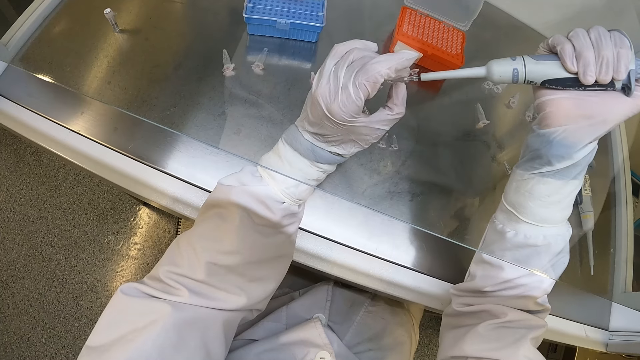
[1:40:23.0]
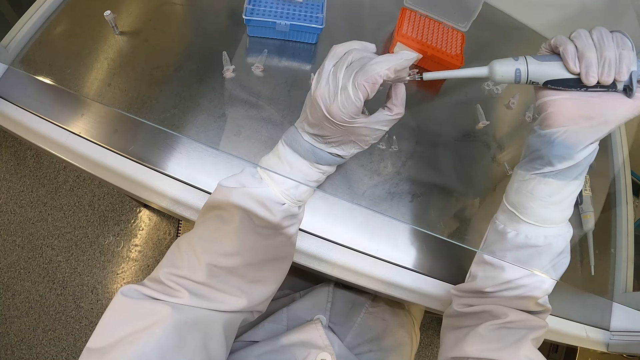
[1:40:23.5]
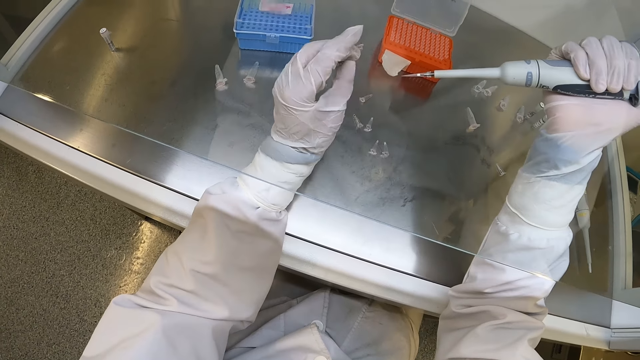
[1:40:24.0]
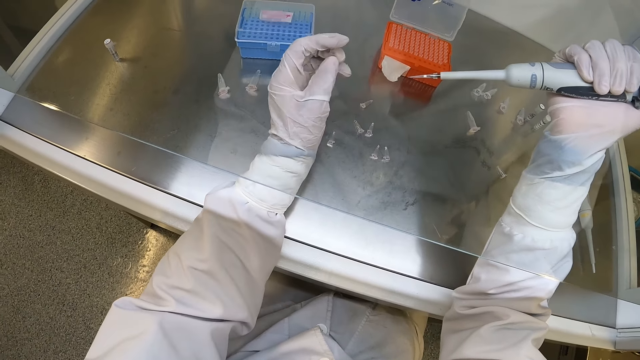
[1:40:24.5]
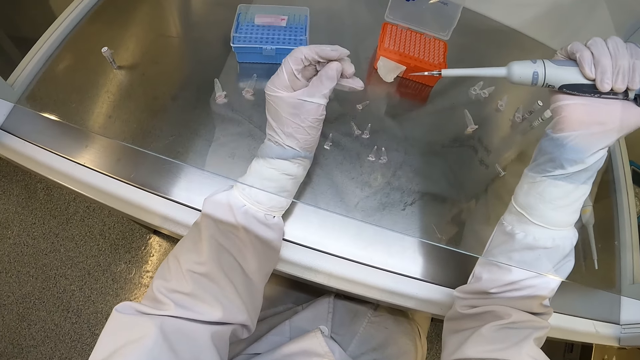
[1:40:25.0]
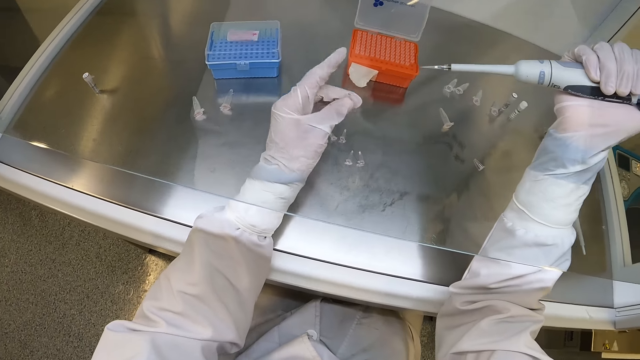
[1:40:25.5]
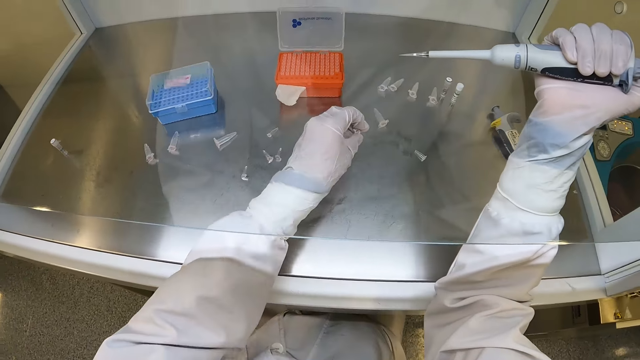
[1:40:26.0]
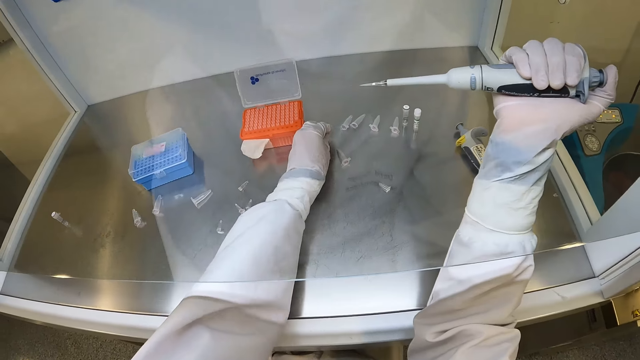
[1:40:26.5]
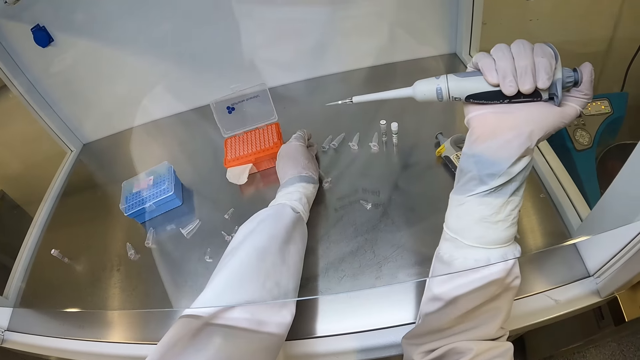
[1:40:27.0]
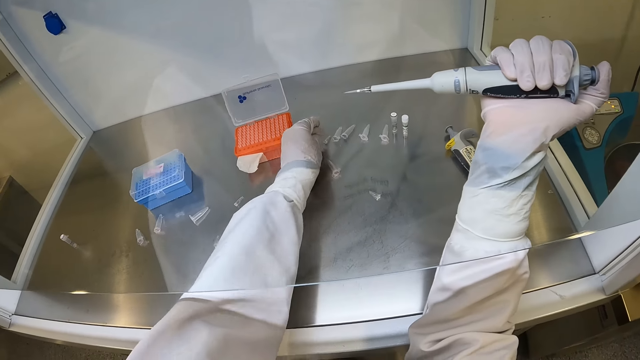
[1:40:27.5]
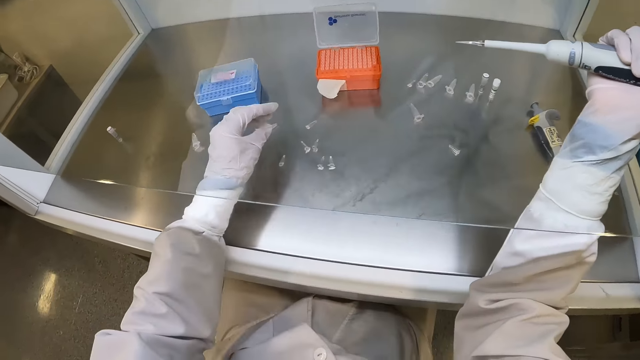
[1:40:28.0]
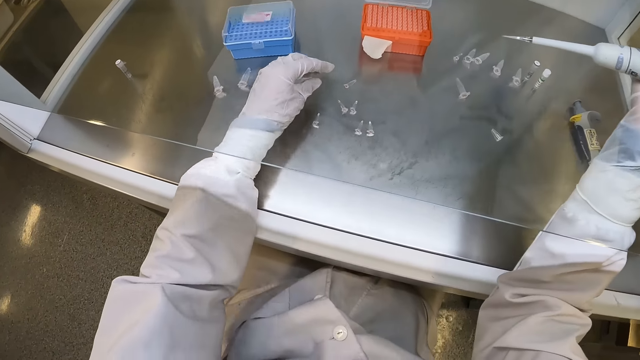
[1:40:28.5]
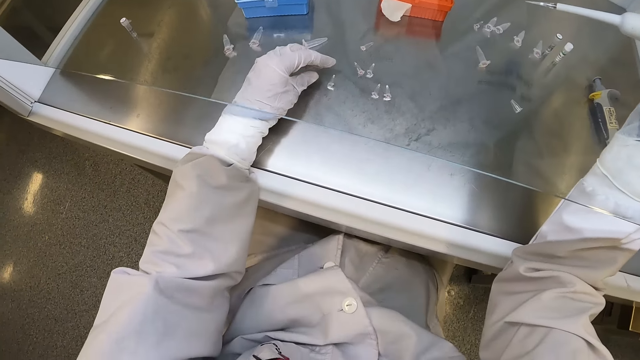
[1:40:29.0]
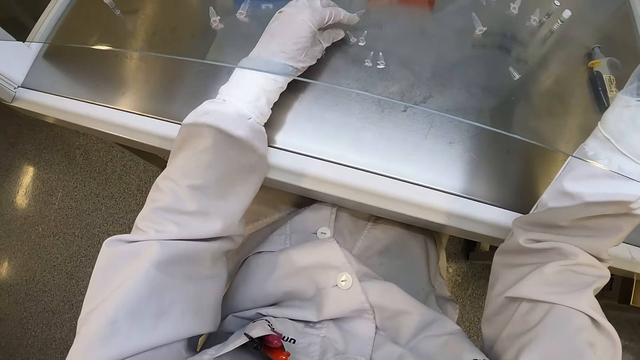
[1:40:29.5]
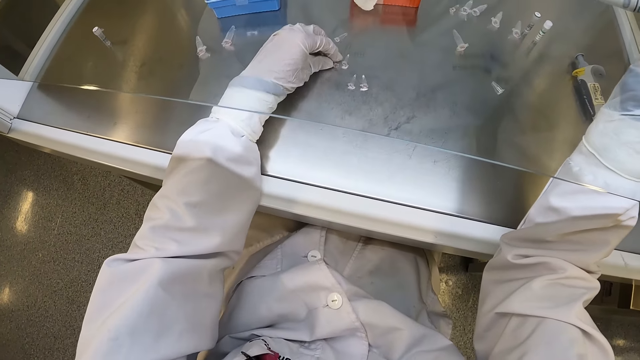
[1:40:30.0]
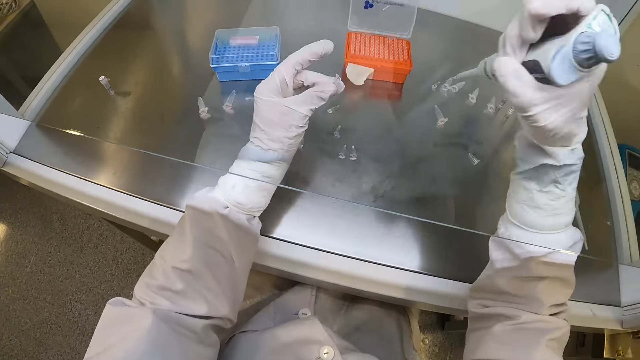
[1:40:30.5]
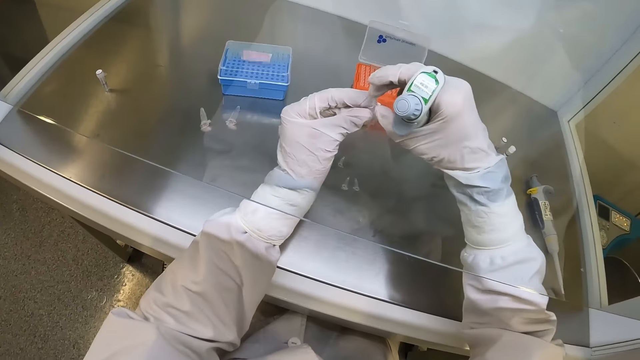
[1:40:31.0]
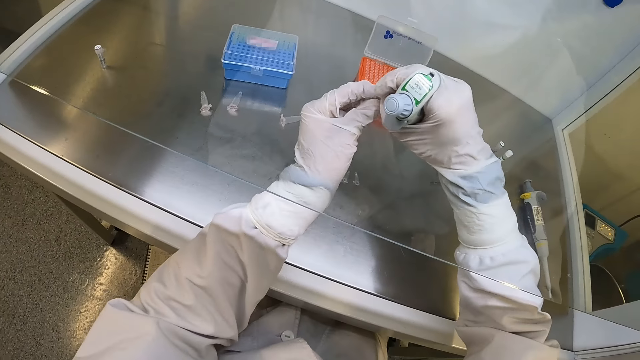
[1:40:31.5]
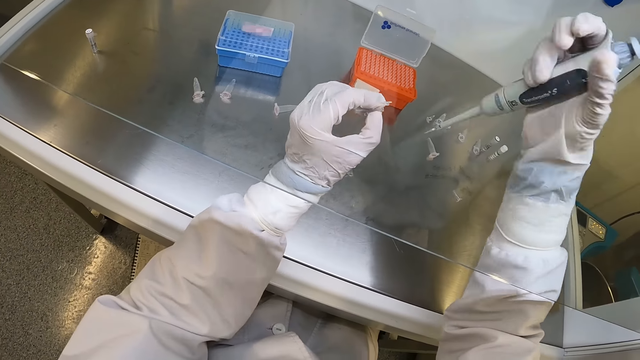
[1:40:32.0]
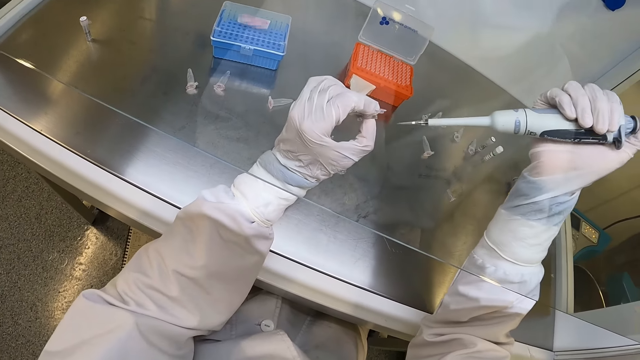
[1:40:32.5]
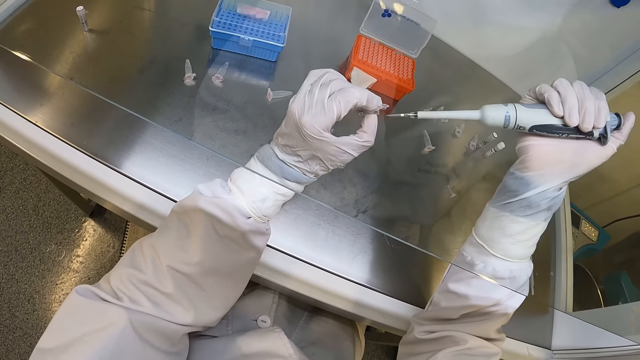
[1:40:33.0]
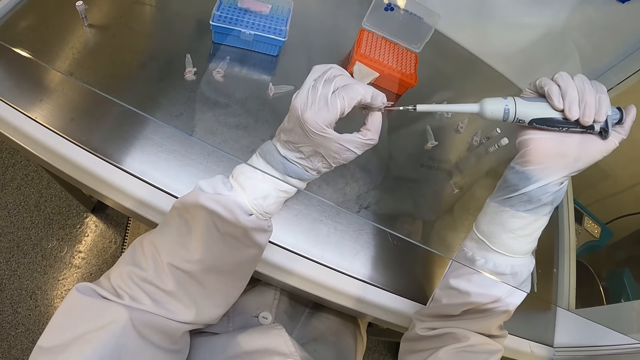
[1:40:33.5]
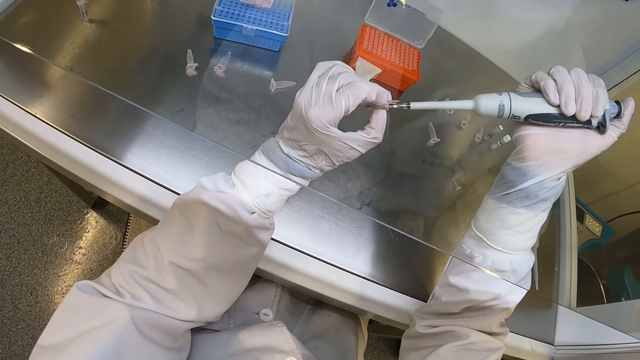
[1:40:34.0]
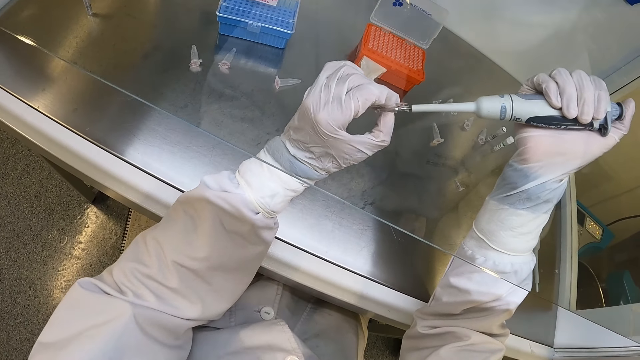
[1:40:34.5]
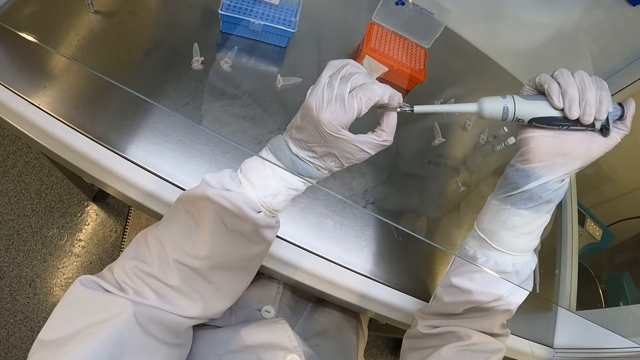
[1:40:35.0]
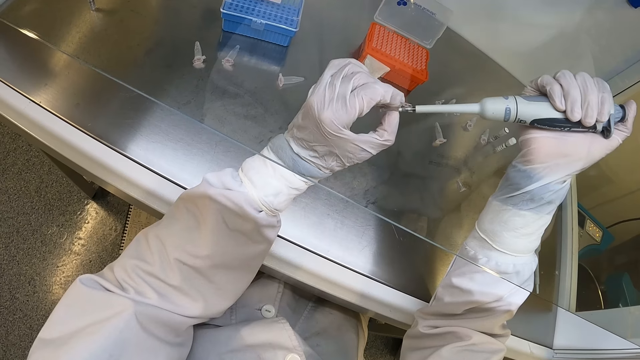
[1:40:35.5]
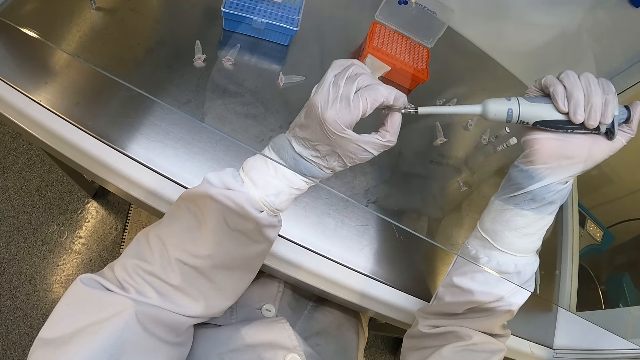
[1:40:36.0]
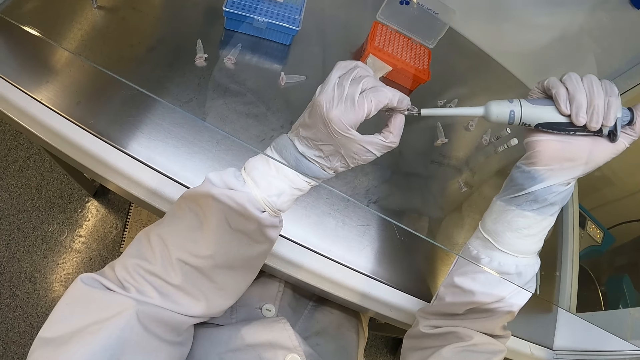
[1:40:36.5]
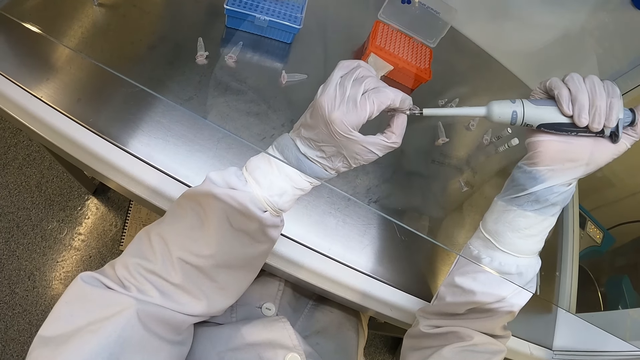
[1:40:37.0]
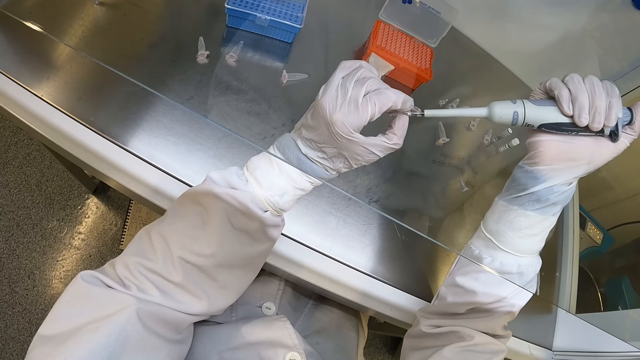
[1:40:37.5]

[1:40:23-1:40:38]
The camera wearer closes the tube with his left gloved hand. He drops the tube on the table with his left gloved hand. He picks up a tube from the table with his left gloved hand. He opens the tube with his right gloved hand. He fills the tube with liquid from the micro pipette in his right gloved hand.

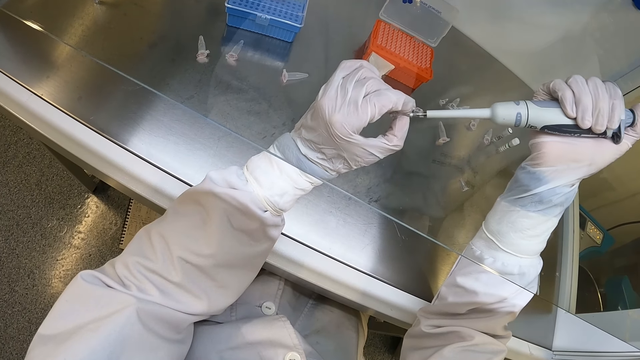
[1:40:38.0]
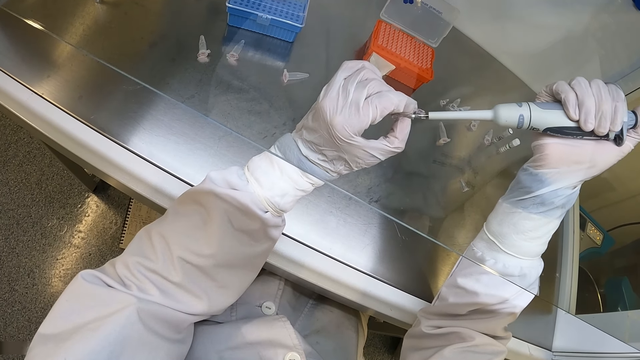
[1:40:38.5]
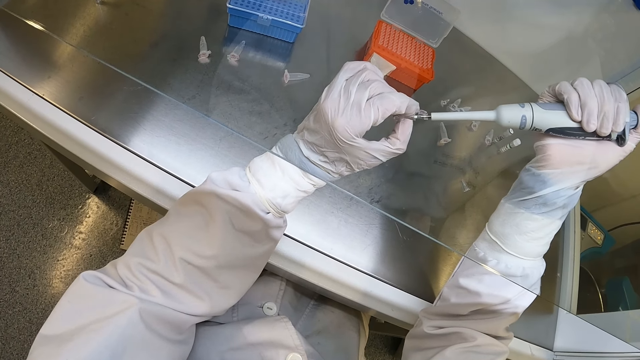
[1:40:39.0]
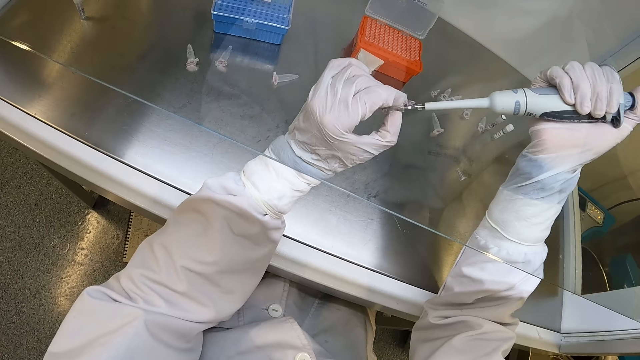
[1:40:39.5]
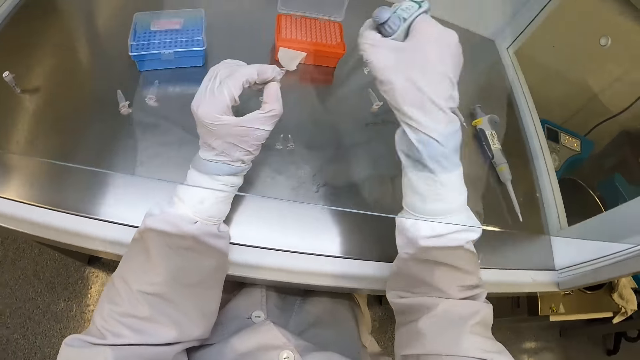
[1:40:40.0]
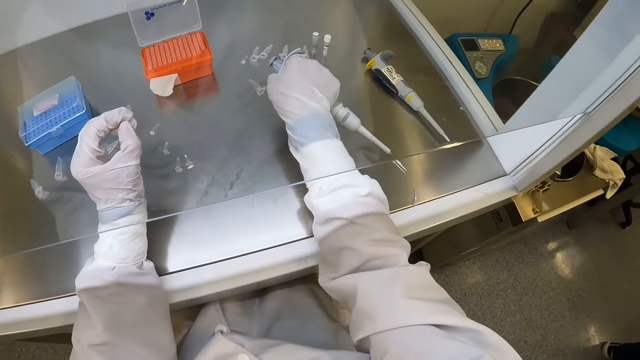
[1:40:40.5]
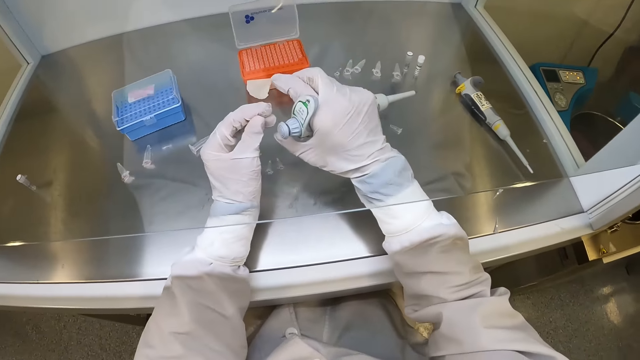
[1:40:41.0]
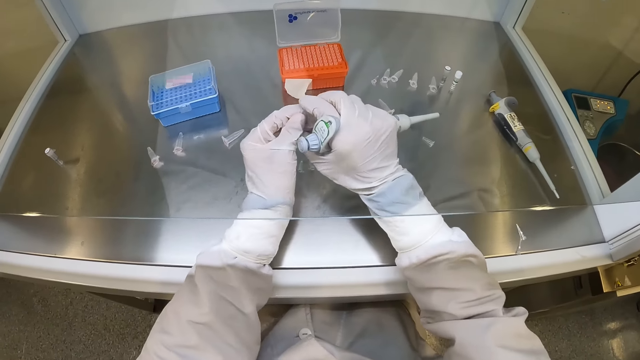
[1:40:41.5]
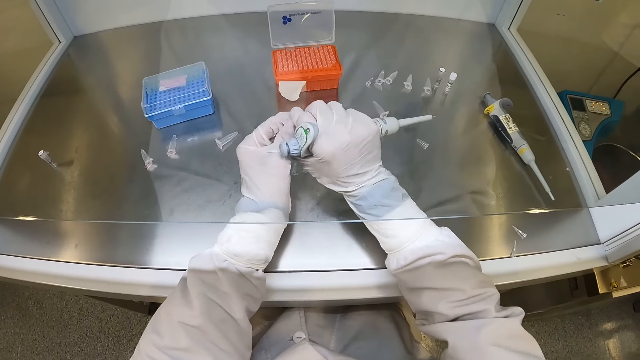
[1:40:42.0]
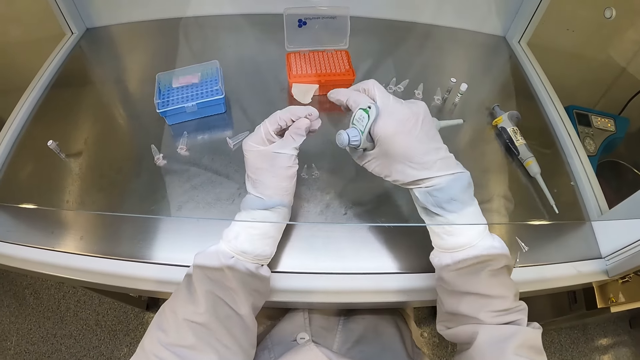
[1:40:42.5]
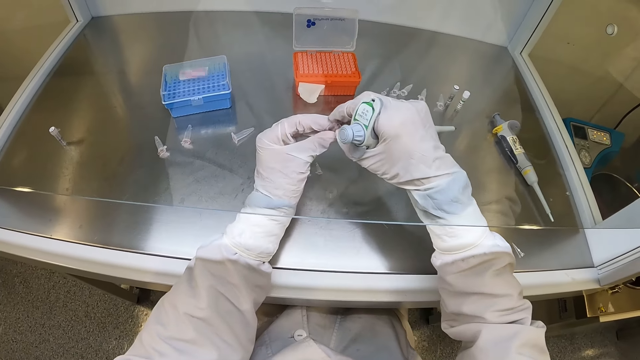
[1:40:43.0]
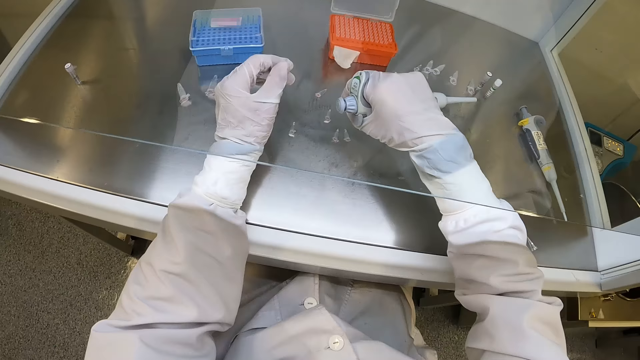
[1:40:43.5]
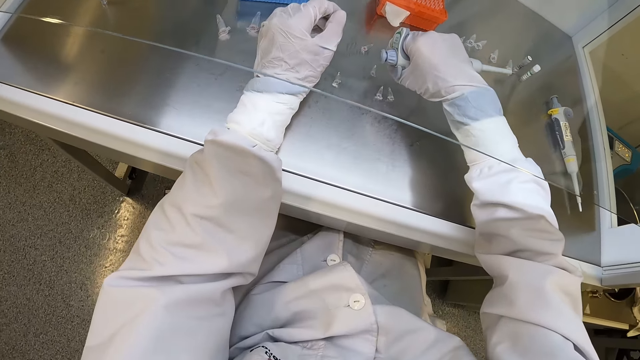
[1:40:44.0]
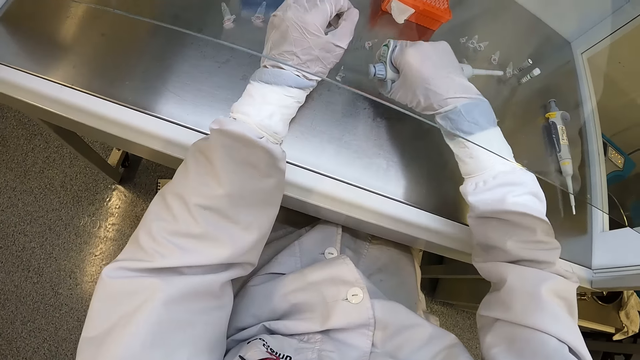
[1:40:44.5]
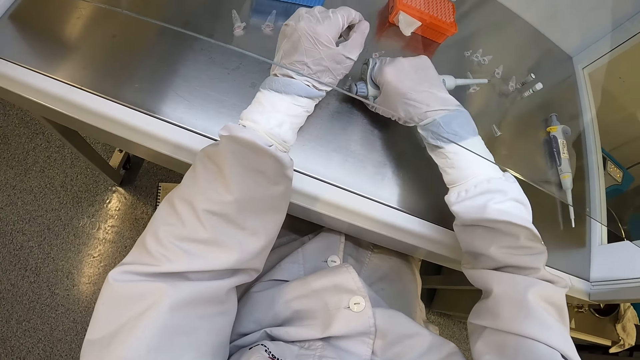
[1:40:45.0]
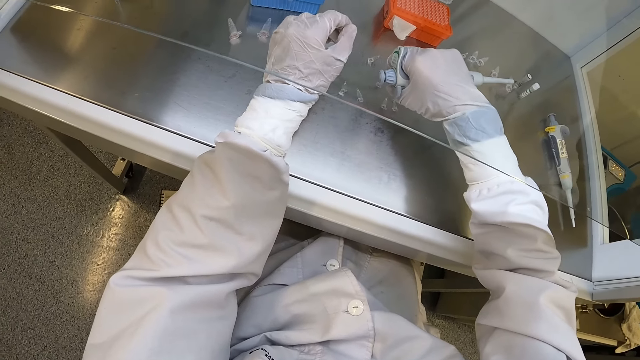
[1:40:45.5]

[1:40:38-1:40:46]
The camera wearer turns the syringe. He passes the tube from his left gloved hand to his right gloved hand. He closes the test tube. He drops the tube on the table with his right gloved hand.
